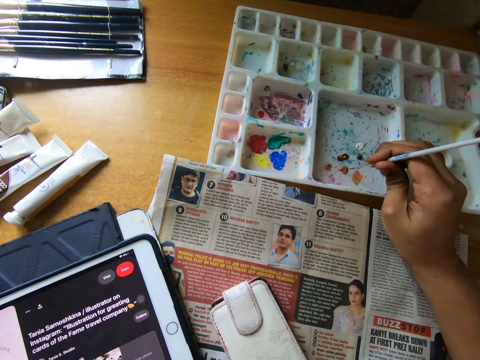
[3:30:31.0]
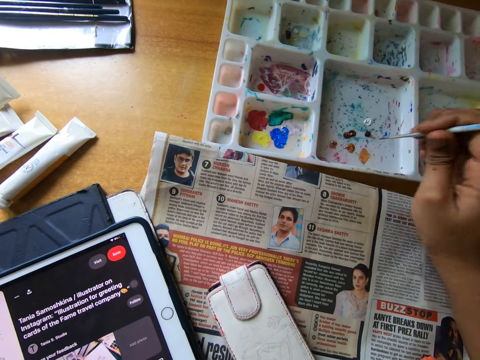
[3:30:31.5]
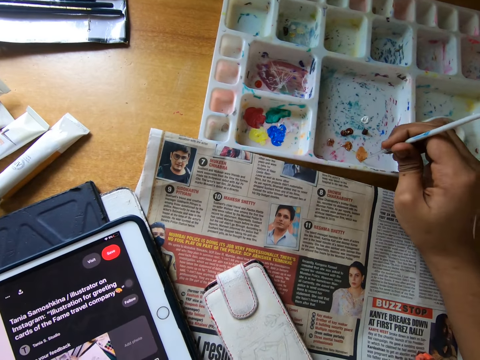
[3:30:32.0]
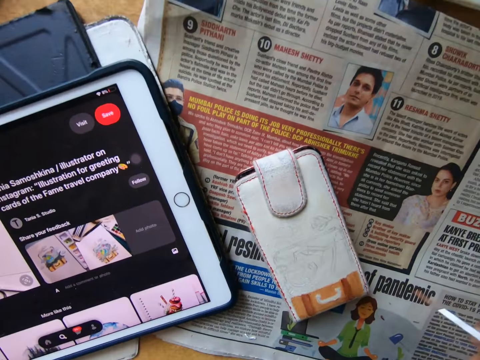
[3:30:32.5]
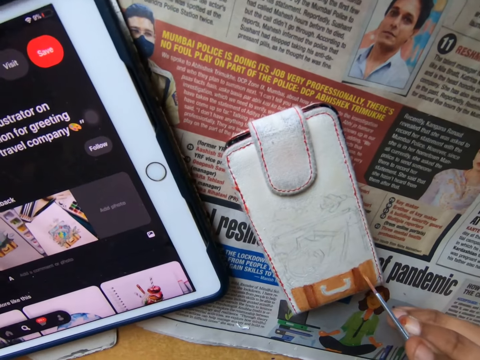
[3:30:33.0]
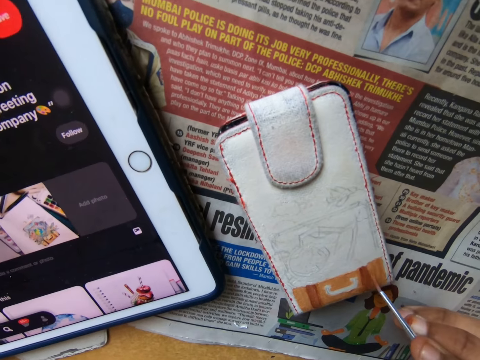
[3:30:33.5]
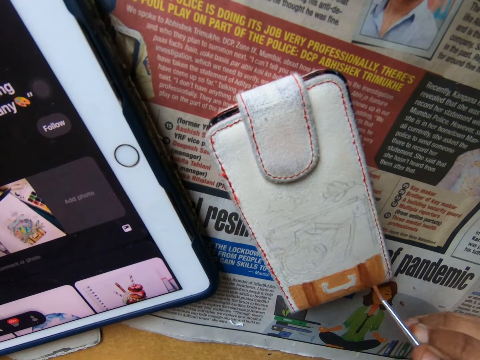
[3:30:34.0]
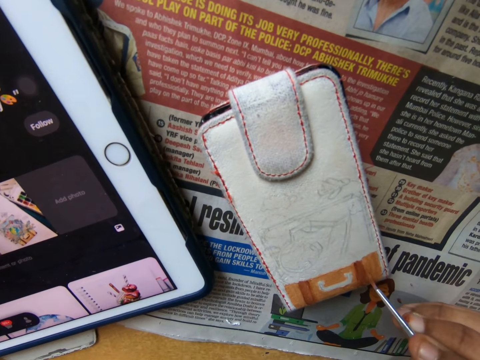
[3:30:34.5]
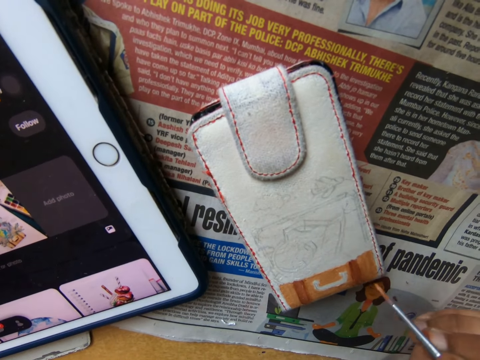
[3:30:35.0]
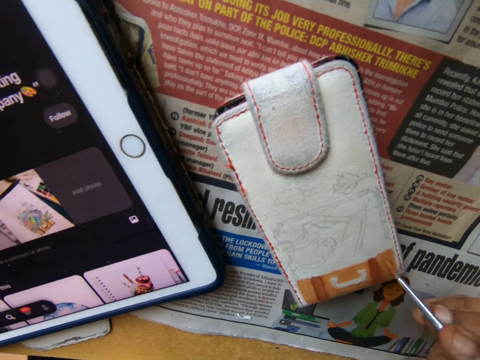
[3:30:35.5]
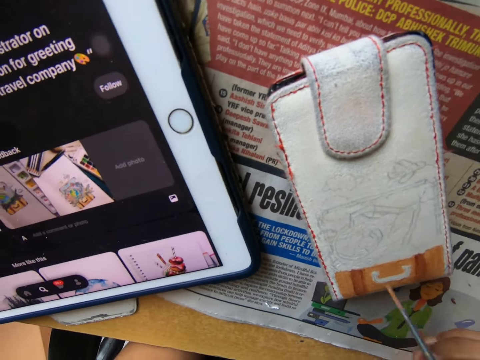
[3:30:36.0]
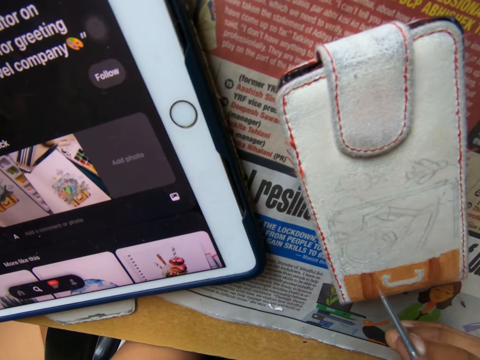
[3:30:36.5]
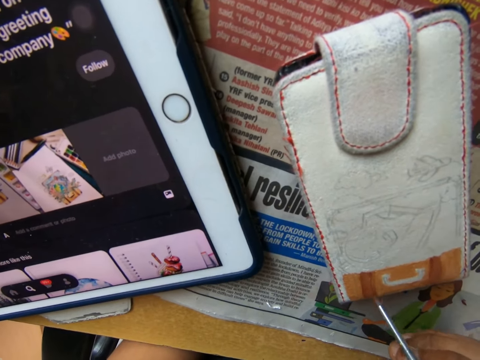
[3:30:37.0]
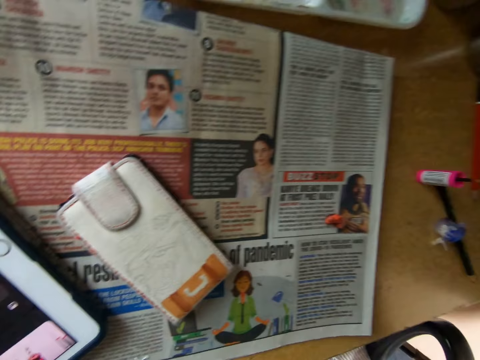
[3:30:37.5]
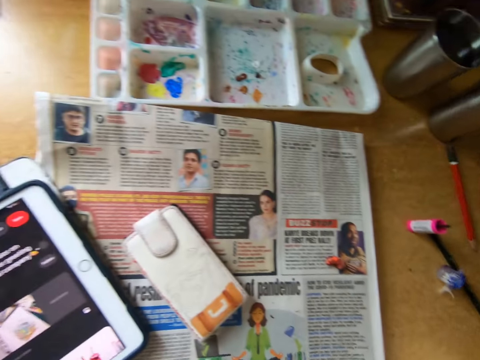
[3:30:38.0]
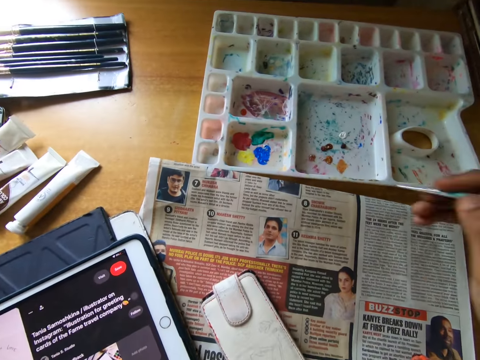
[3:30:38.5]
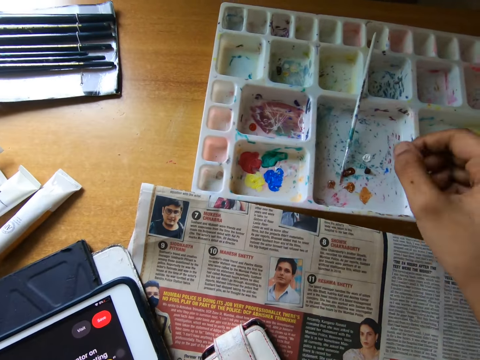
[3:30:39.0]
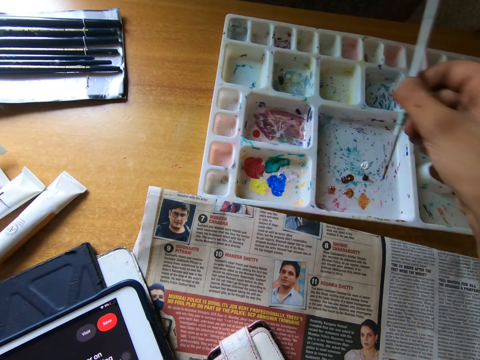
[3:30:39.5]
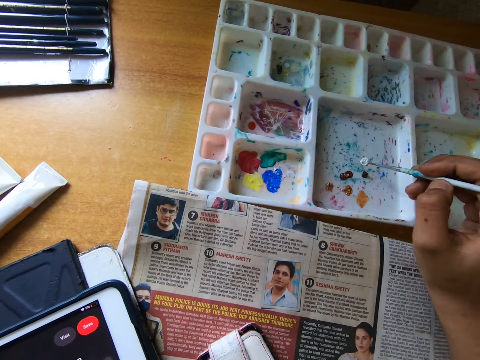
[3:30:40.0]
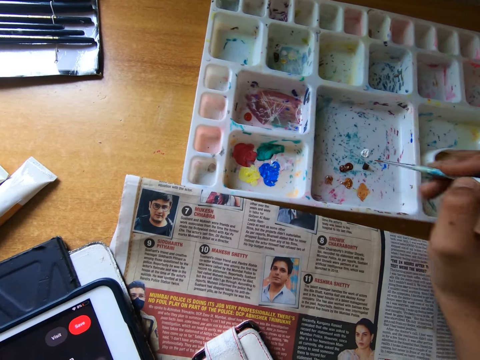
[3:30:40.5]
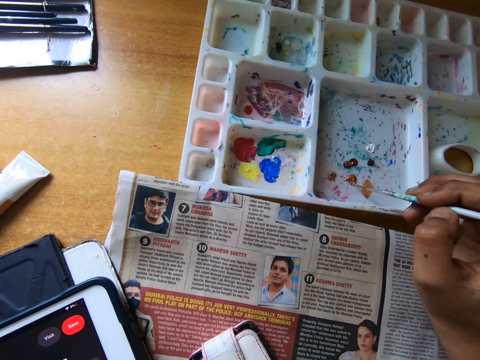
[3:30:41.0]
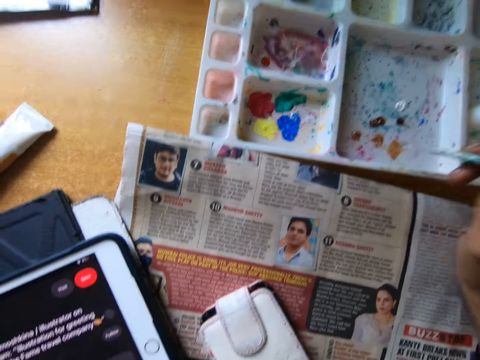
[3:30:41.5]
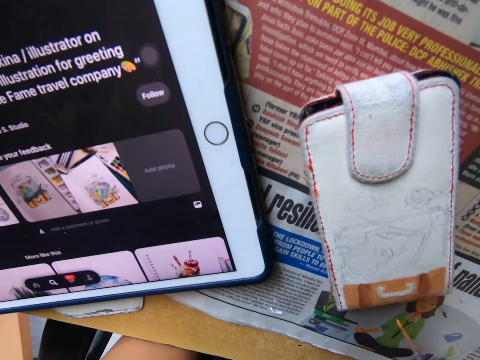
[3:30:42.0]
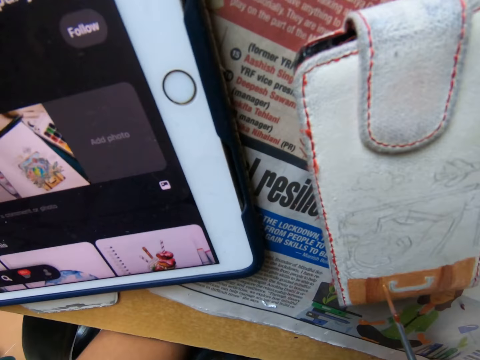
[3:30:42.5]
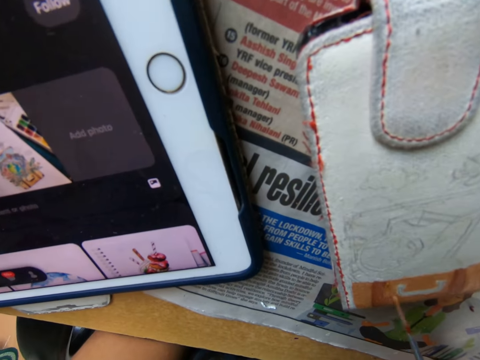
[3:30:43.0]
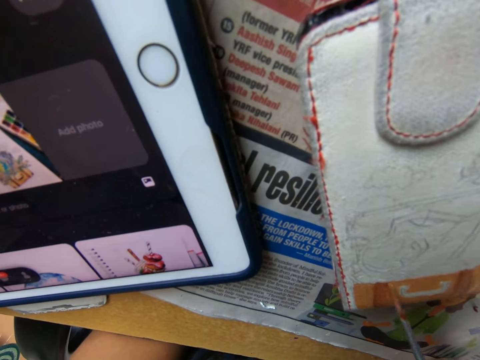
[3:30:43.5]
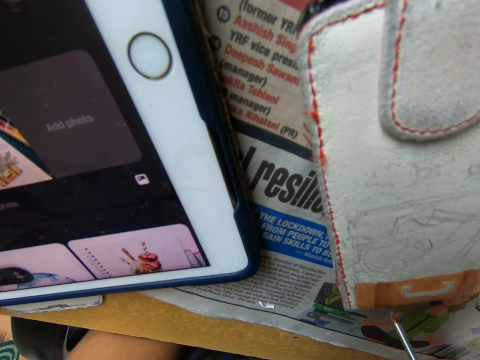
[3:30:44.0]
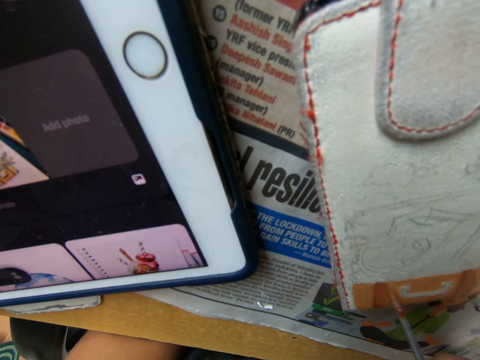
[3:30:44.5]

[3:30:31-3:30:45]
The camera wearer scoops the paint from the palette on the table with the paintbrush in his right hand. He paints the phone pouch or wallet on the table using the paintbrush in his right hand. He pulls the brush off the wallet. He cleans the paintbrush in his right hand on a piece of clothing on the table. He drops the paintbrush on the palette with his right hand. He picks up the paintbrush from the palette with his right hand. He scoops the paint from the palette on the table with the paintbrush in his right hand. He paints the phone pouch on the table using the paintbrush in his right hand.

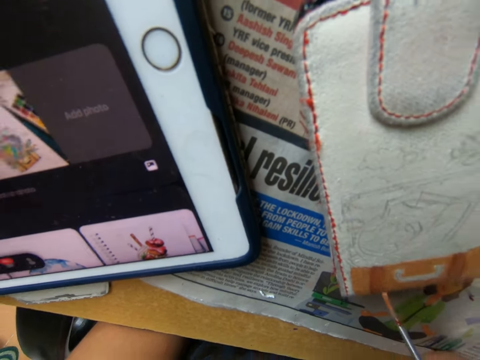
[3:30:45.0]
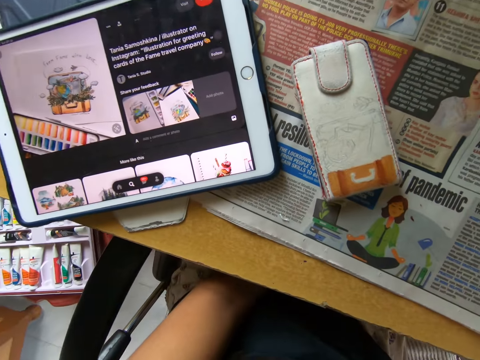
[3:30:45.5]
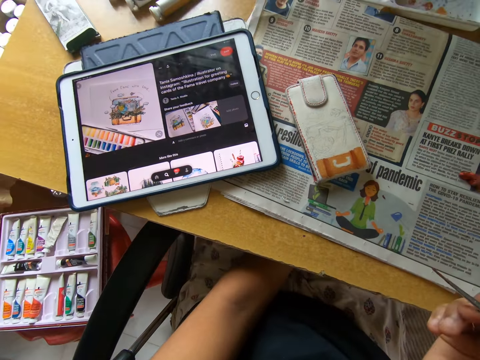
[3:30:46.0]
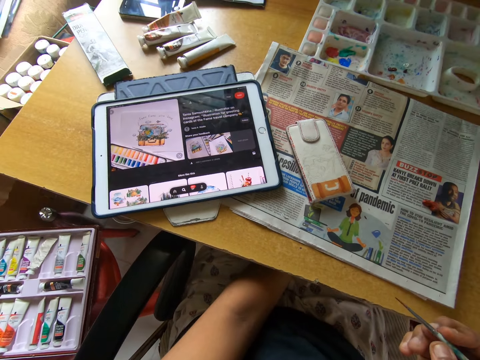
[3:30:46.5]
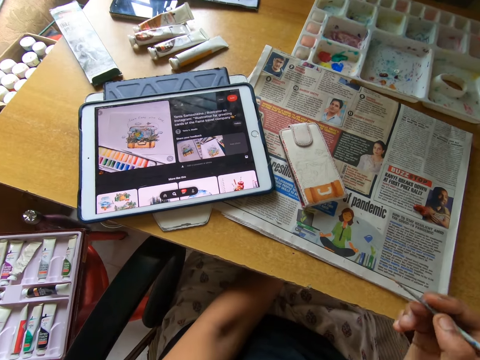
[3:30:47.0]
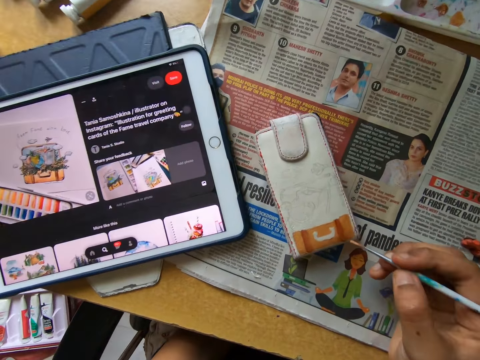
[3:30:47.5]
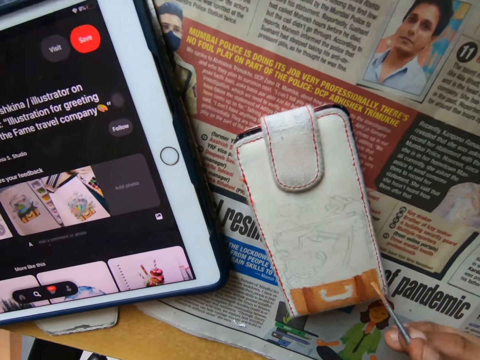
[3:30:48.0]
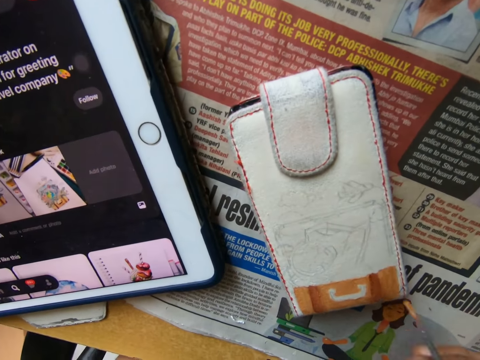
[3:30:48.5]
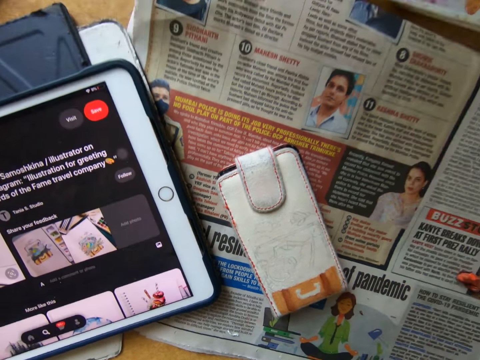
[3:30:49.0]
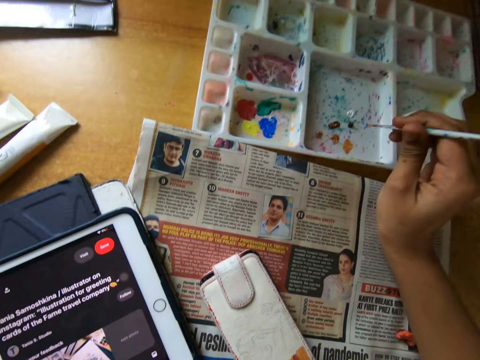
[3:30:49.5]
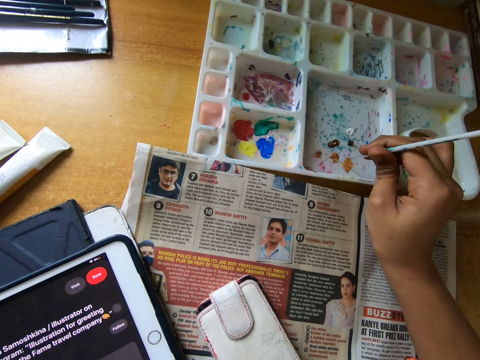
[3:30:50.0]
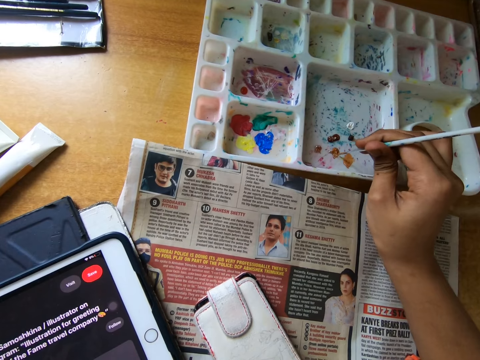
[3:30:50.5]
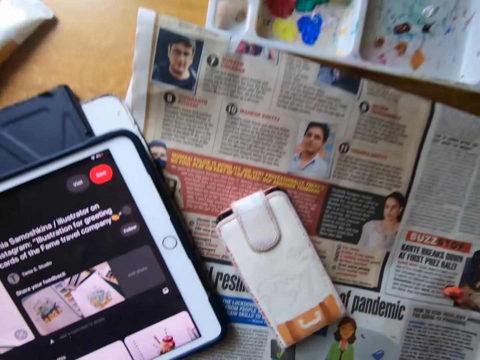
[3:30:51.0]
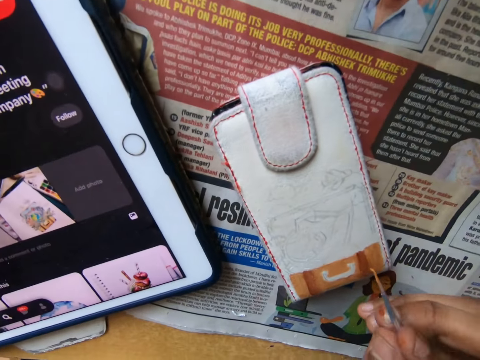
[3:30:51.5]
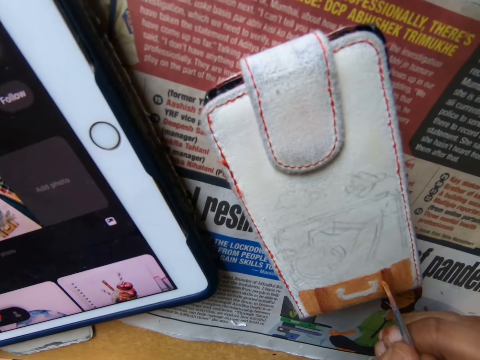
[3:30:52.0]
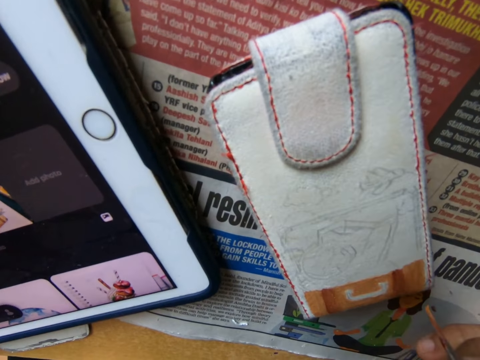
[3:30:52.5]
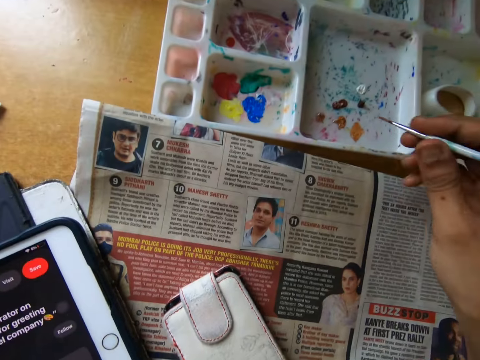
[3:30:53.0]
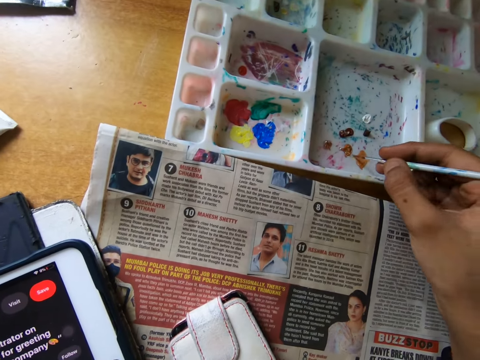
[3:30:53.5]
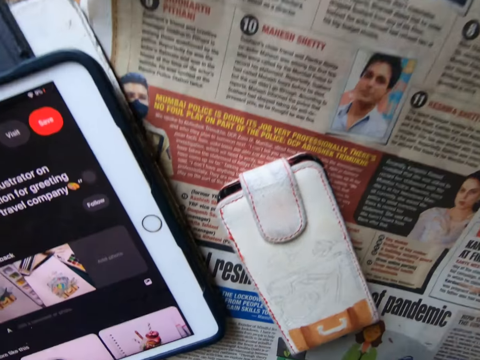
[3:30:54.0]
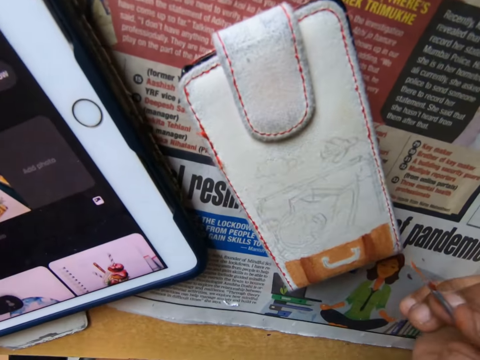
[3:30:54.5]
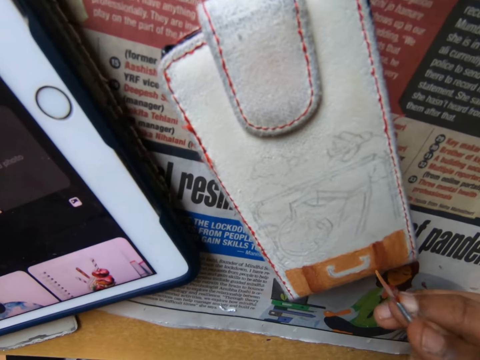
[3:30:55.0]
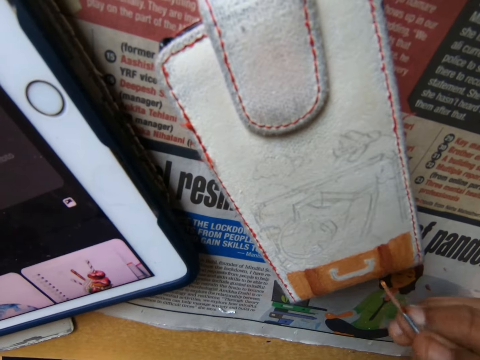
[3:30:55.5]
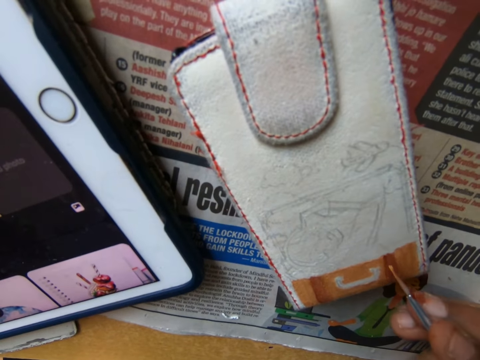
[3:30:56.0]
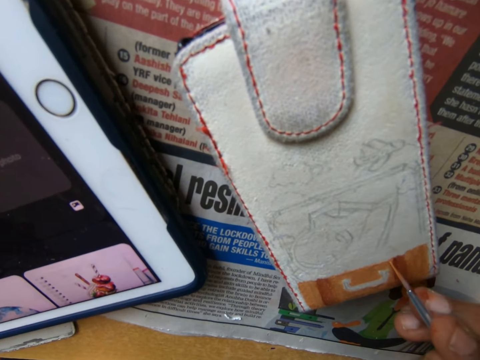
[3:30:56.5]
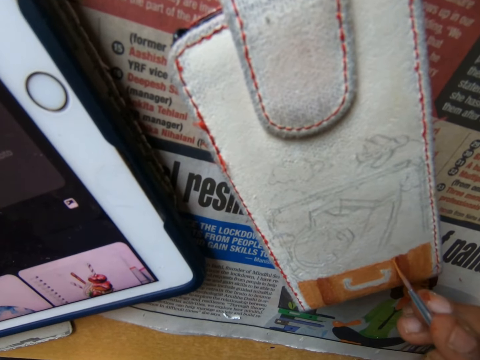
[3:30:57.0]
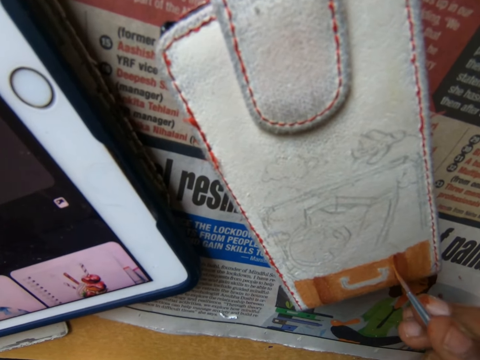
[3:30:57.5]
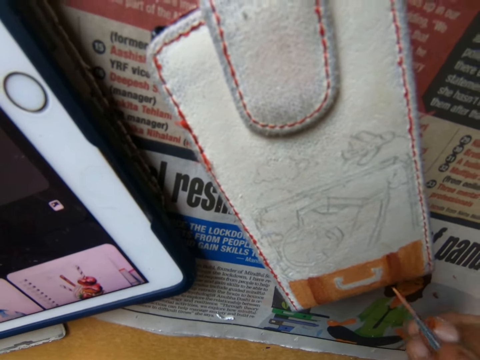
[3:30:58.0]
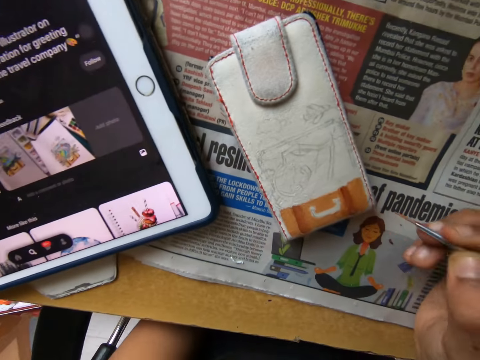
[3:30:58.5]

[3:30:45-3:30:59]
The camera wearer pulls the brush off the wallet. He paints the wallet with the brush and pulls the brush off the wallet. He scoops the paint from the palette on the table with the paintbrush in his right hand. He paints the wallet with the brush and pulls the brush off the wallet. He applies paint on the brush. He paints the phone pouch or wallet on the table using the paintbrush in his right hand.
